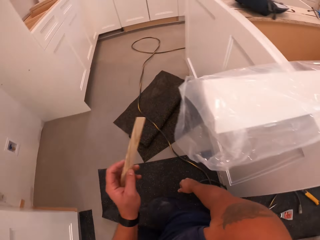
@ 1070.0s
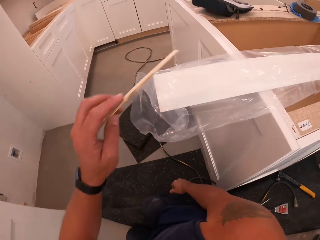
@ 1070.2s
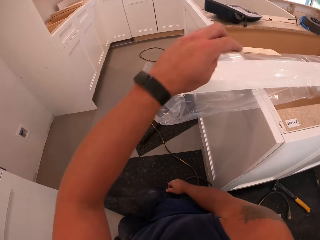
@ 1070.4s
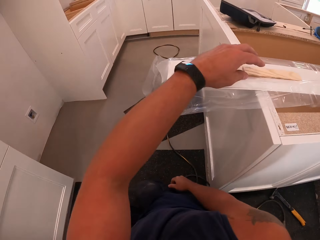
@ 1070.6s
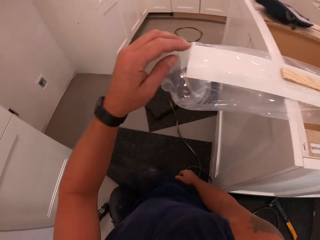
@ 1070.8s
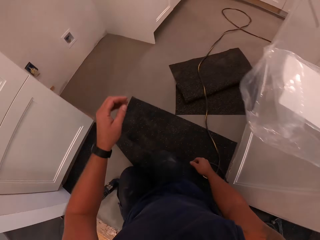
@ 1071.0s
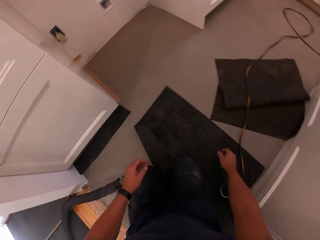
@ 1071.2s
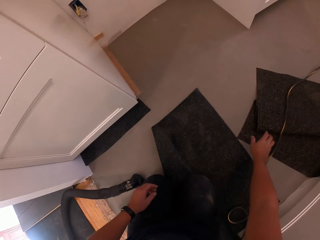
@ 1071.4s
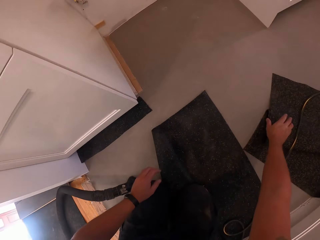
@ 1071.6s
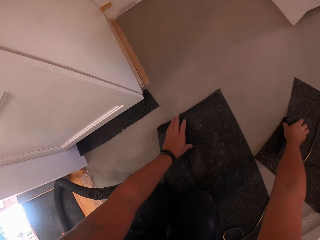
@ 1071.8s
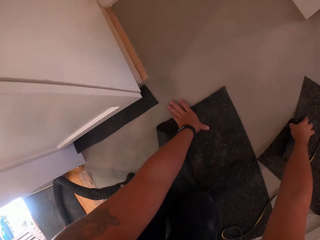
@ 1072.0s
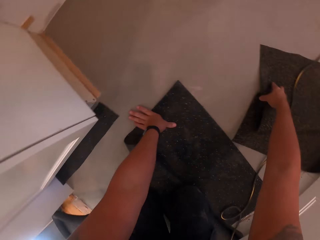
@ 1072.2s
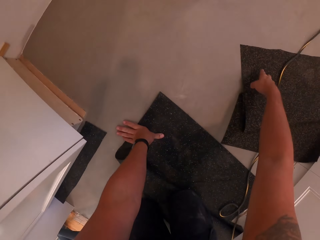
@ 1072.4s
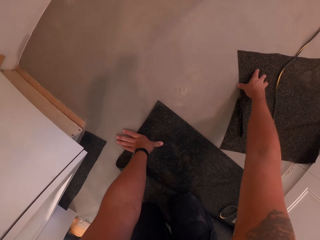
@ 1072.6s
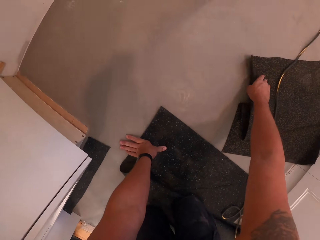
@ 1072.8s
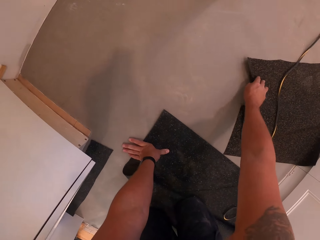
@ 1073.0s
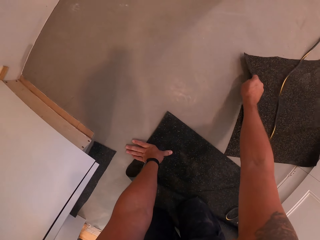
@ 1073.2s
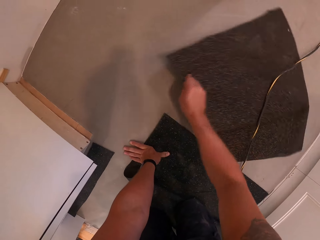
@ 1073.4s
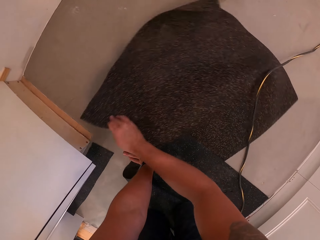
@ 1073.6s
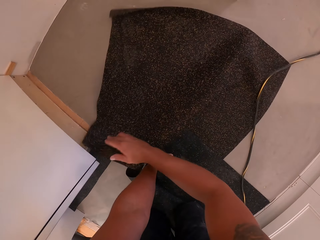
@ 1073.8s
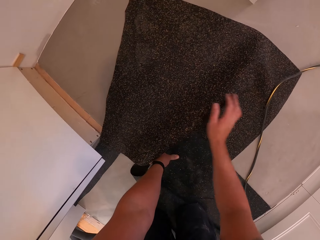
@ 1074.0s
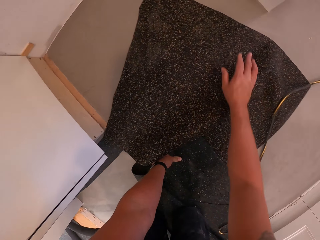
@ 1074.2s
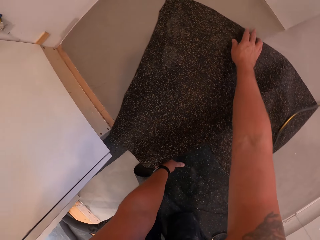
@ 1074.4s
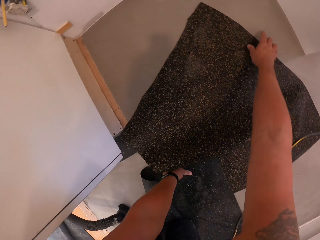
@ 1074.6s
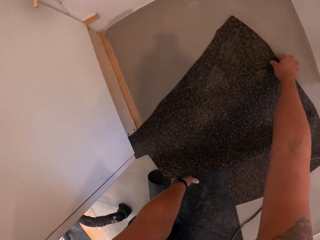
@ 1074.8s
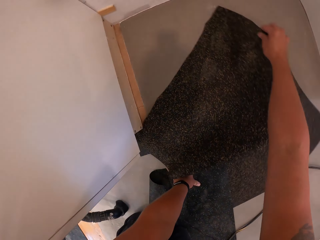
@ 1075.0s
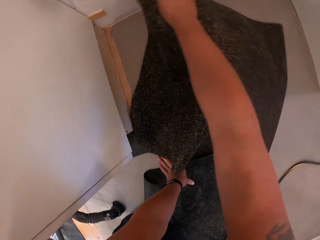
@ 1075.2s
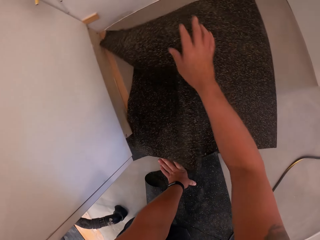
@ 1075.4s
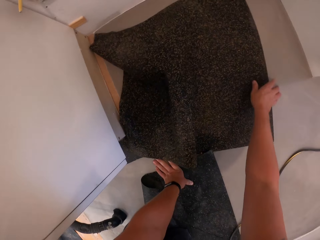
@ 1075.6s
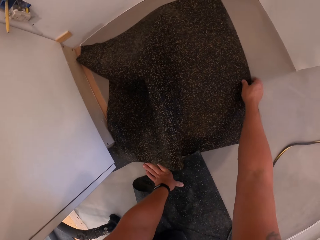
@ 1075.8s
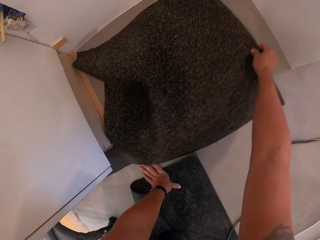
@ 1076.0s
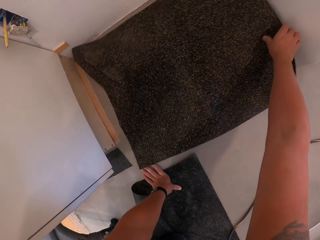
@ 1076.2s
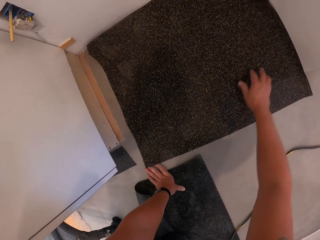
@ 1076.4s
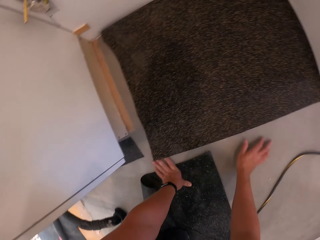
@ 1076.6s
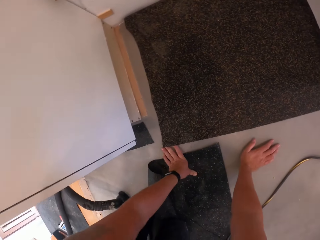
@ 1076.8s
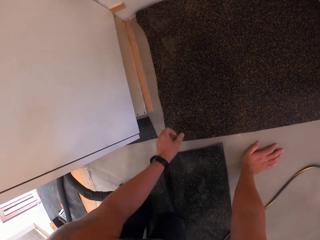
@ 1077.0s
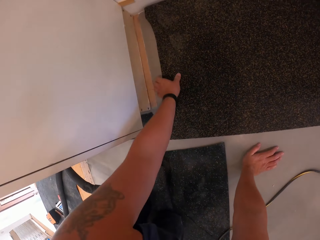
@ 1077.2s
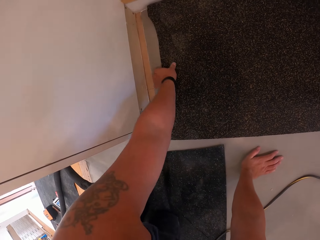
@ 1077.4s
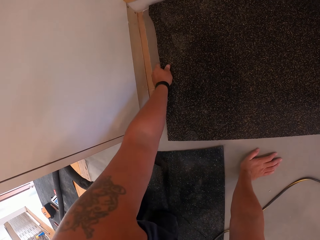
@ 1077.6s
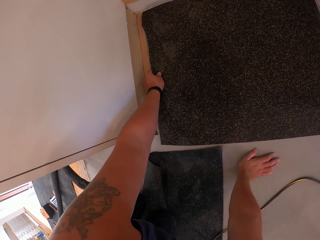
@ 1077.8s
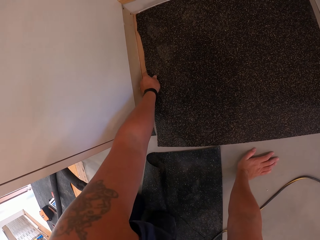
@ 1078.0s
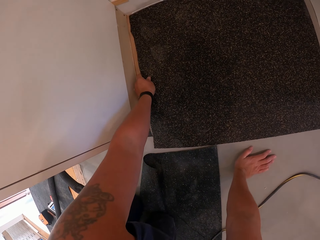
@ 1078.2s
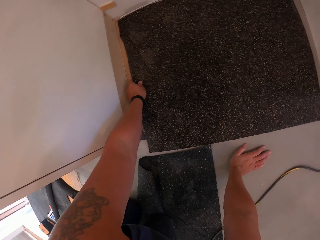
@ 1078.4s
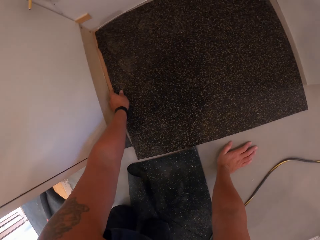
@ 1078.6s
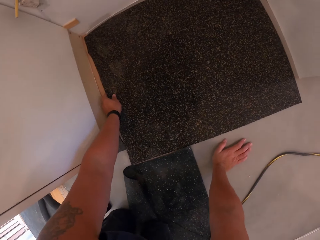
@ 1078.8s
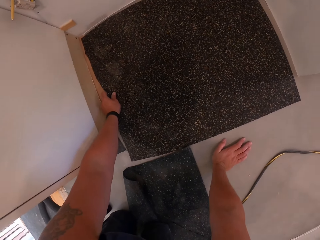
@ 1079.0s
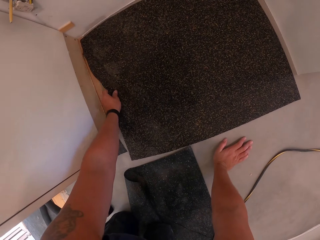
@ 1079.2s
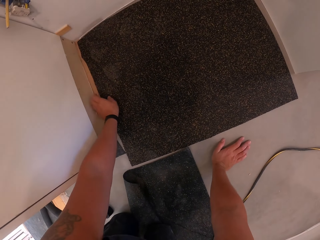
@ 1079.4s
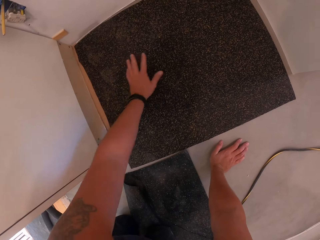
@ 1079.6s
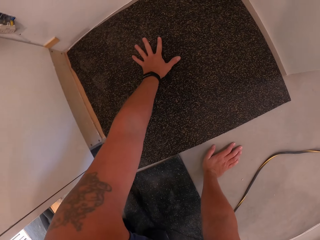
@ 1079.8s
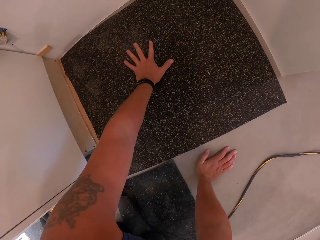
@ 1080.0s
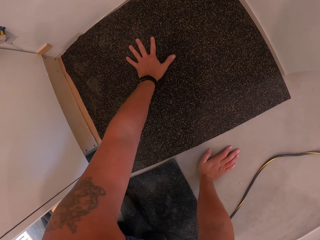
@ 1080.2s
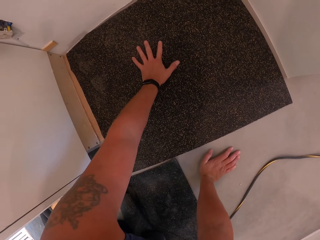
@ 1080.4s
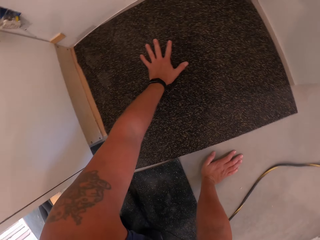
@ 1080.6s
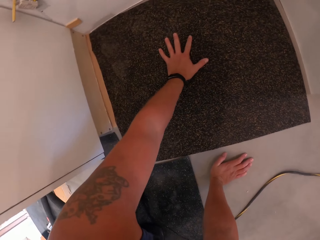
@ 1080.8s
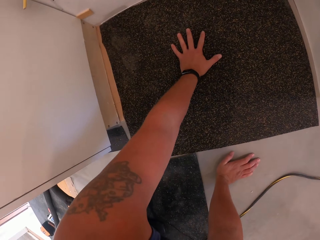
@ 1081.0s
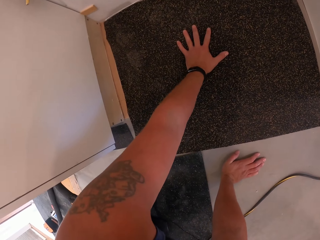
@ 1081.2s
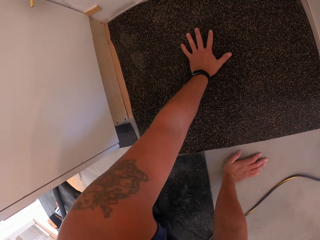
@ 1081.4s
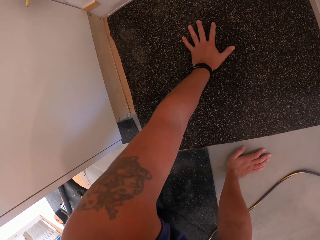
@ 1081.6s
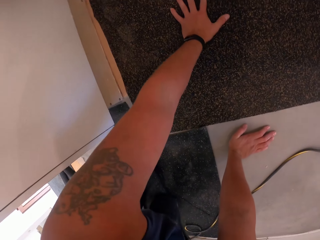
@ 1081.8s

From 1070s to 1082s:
The camera wearer drops the piece of wood on a long plastic in a drawer. He holds the piece of carpet with his right hand. He places his left hand on a piece of carpet. He pulls the carpet towards the wall with his right hand. He places his right hand on the floor. He aligns the carpet with his left hand.

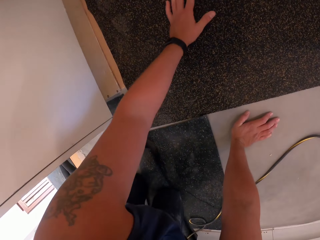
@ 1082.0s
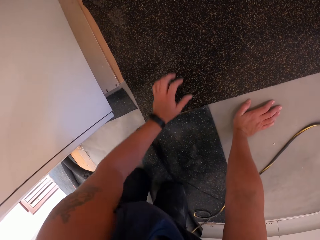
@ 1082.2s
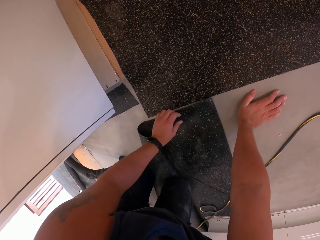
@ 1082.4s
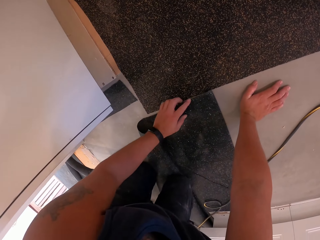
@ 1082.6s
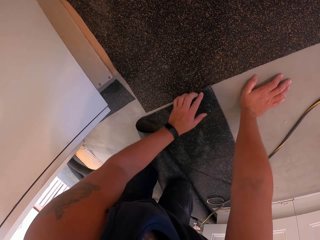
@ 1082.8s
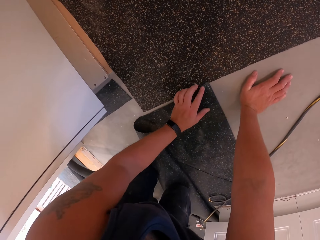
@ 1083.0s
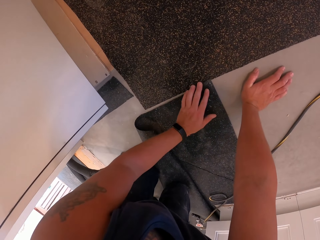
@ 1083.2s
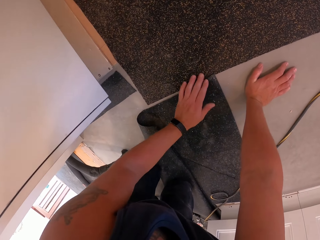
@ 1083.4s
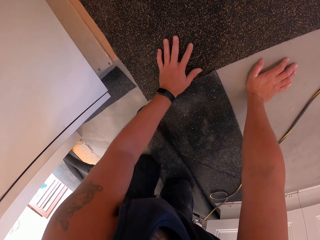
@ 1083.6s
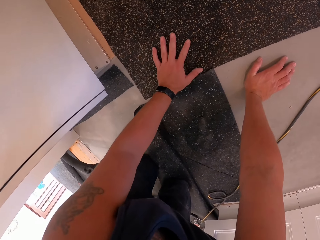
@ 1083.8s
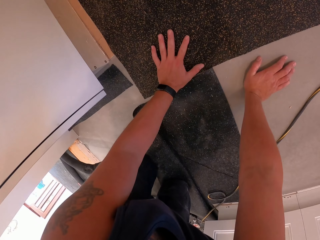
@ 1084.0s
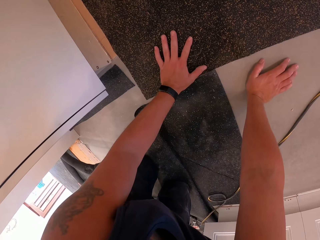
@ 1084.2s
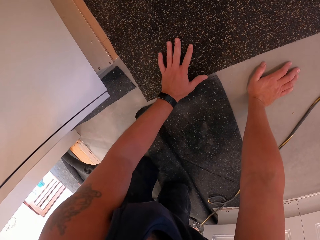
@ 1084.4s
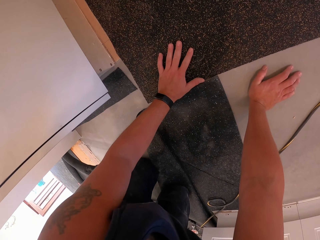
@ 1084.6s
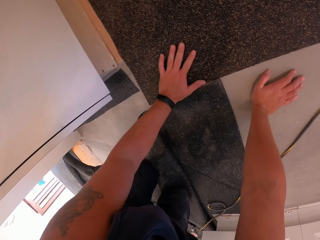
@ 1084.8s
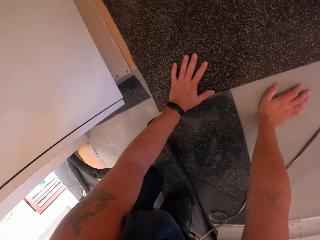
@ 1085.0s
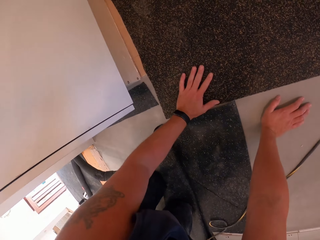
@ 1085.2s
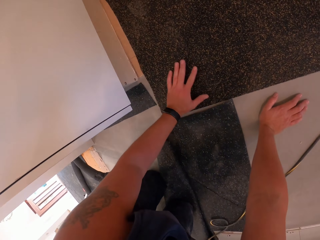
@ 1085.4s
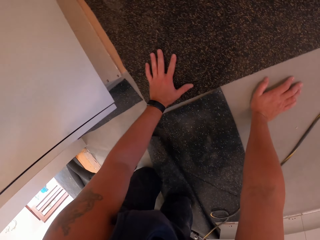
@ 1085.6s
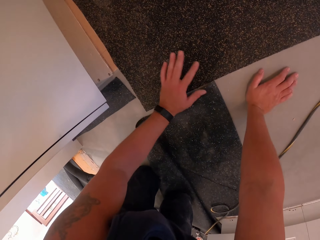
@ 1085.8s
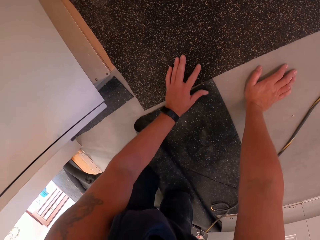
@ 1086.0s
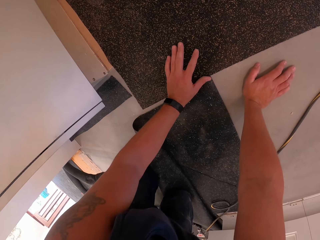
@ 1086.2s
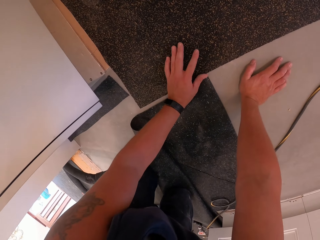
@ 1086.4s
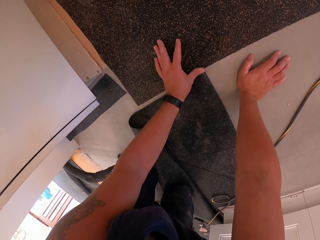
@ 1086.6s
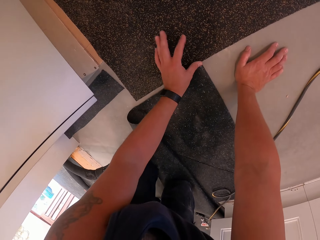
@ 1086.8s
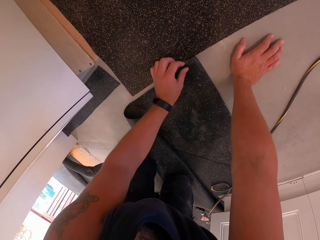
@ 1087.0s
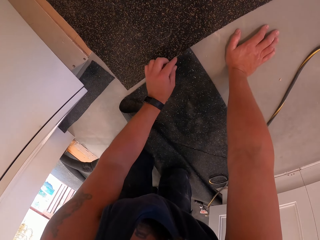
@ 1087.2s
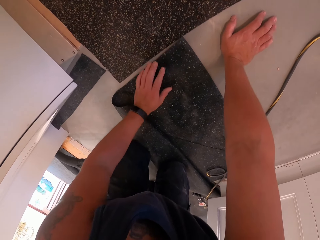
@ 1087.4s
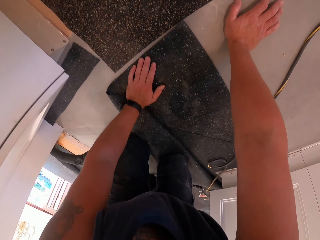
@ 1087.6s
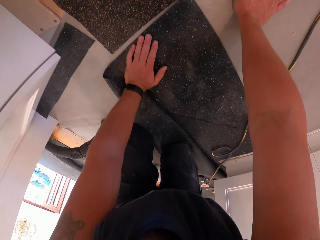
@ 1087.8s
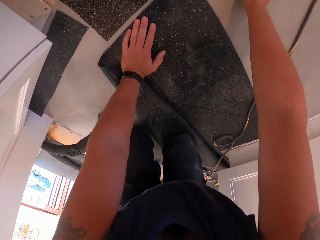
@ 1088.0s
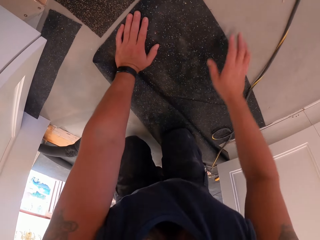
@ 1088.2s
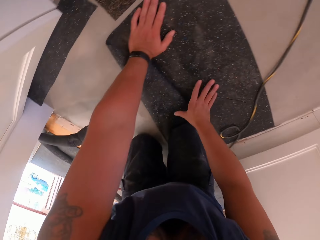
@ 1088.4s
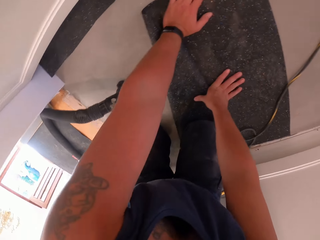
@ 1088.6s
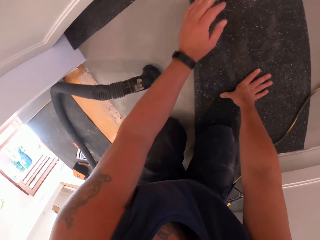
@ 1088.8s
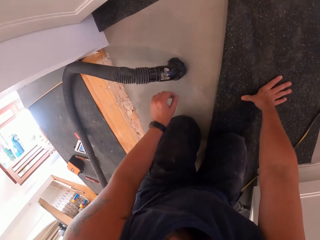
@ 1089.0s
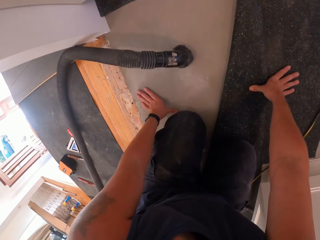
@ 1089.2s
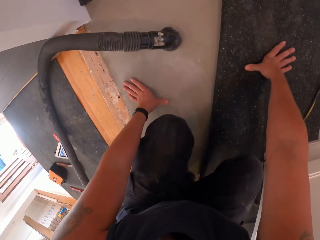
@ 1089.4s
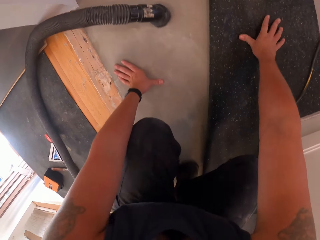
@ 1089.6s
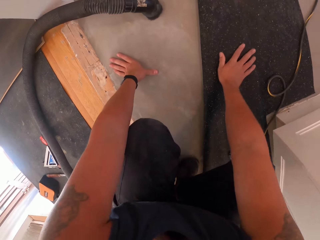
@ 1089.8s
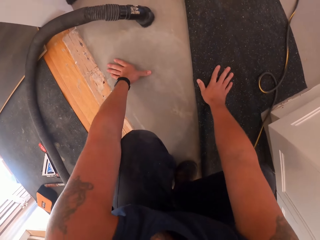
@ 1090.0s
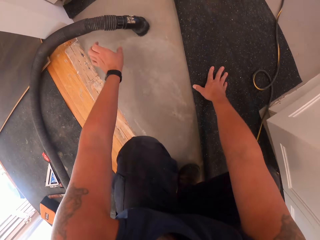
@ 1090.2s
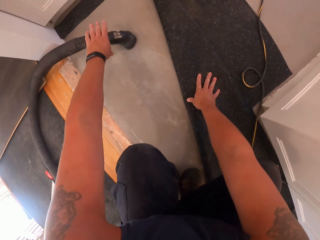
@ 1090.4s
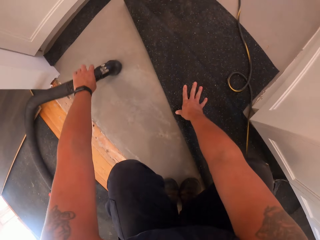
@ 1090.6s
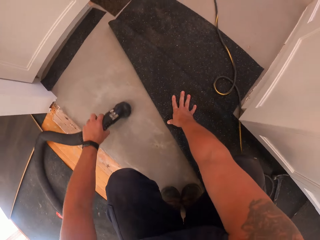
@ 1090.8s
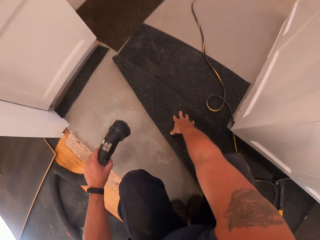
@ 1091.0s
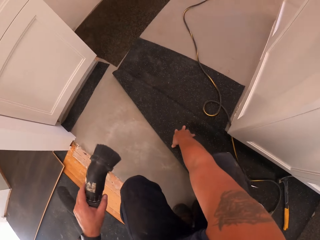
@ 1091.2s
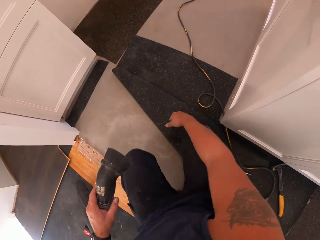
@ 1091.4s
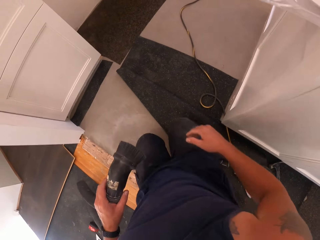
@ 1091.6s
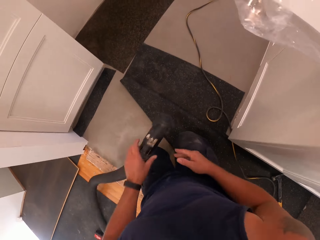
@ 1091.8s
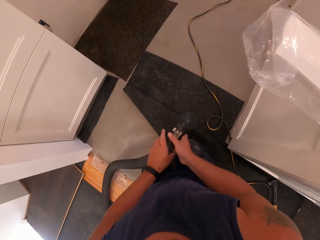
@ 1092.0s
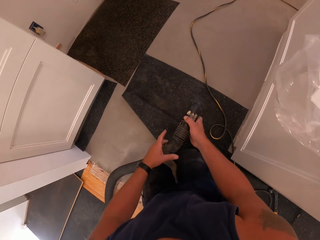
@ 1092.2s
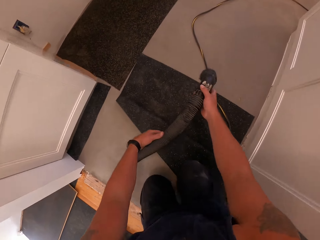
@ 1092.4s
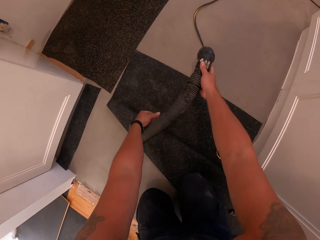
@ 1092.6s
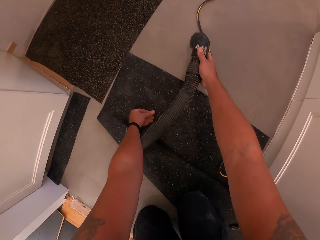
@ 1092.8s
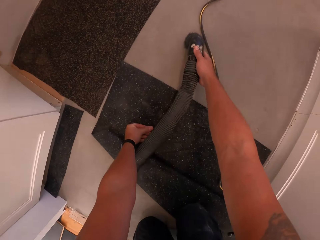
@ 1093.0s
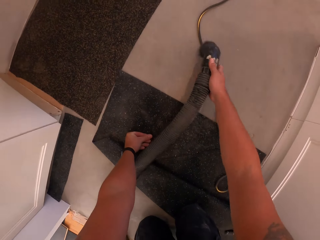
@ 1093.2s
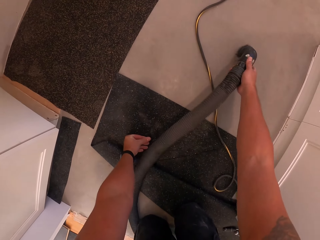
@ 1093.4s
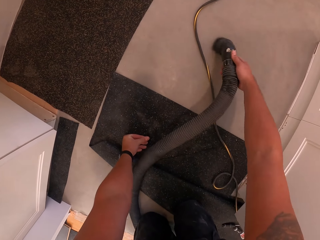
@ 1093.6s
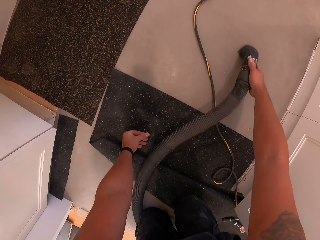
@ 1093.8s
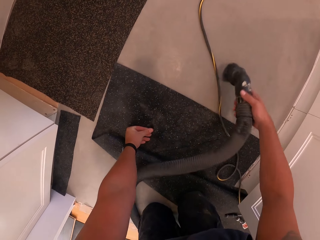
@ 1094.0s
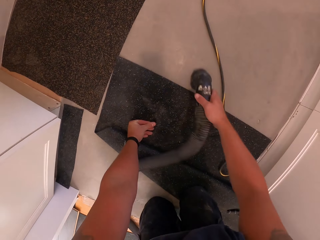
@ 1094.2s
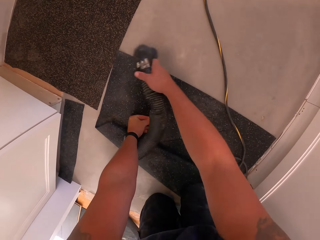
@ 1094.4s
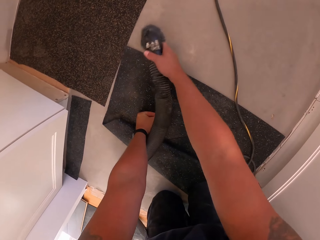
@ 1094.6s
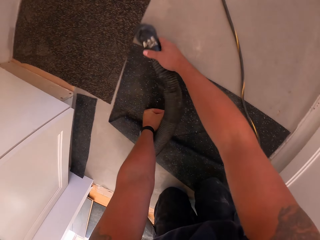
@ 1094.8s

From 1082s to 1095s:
The camera wearer places his left hand on another piece of carpet. He crawls backward to the vacuum cleaner nozzle, away from the wall. He picks up the vacuum cleaner nozzle from the floor with his left hand. He bends his knees on the carpet. He passes the vacuum cleaner nozzle to his right hand. He vacuums the floor board.
